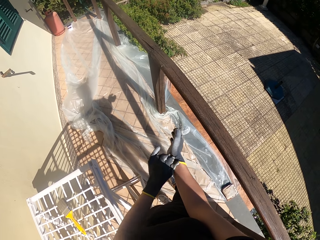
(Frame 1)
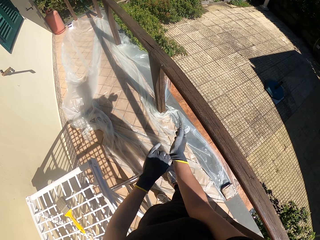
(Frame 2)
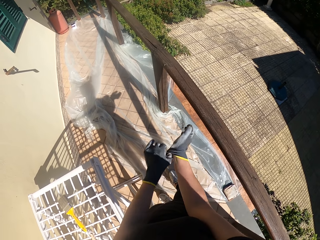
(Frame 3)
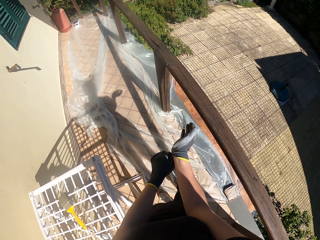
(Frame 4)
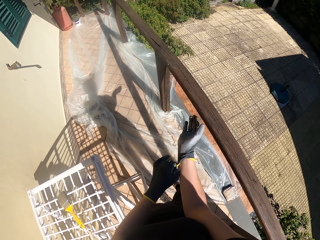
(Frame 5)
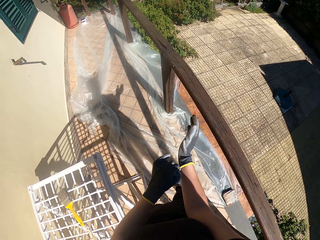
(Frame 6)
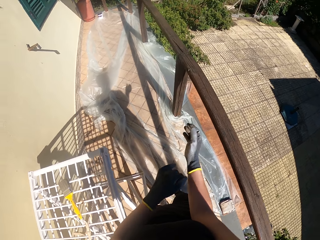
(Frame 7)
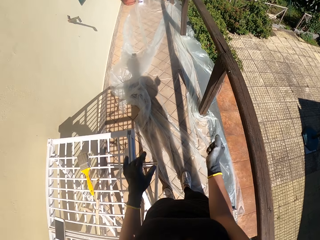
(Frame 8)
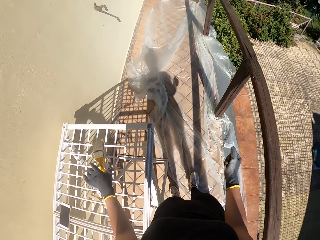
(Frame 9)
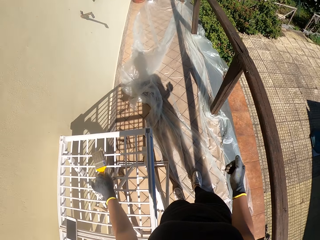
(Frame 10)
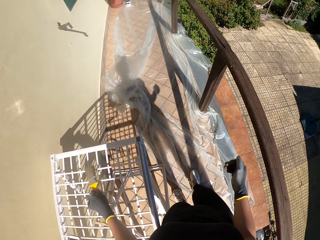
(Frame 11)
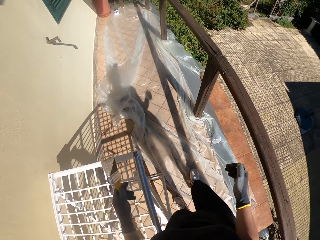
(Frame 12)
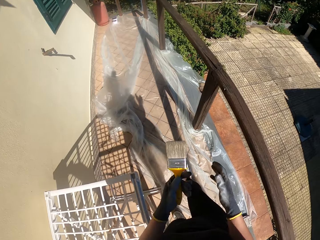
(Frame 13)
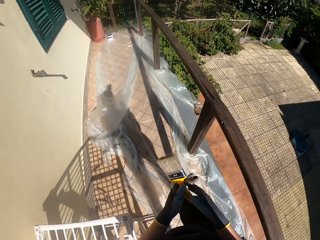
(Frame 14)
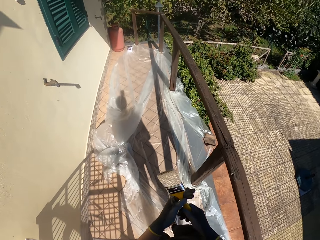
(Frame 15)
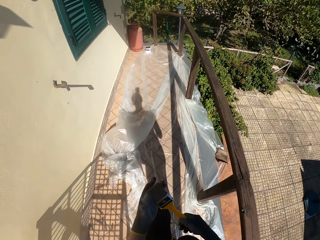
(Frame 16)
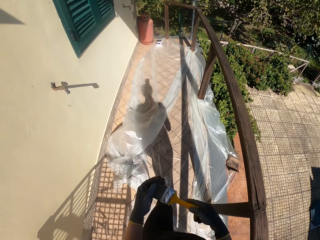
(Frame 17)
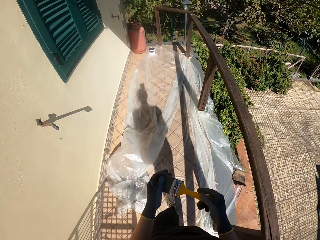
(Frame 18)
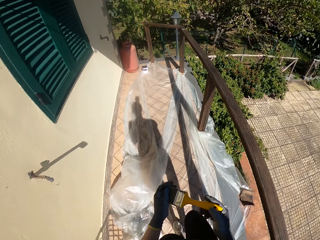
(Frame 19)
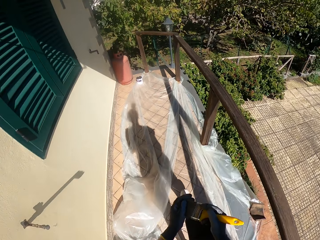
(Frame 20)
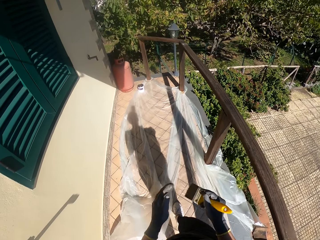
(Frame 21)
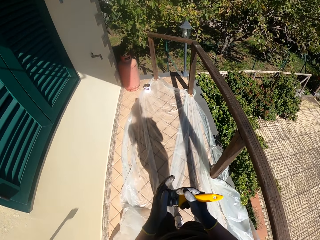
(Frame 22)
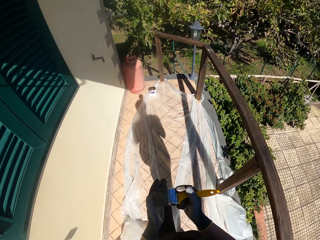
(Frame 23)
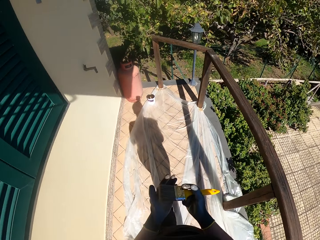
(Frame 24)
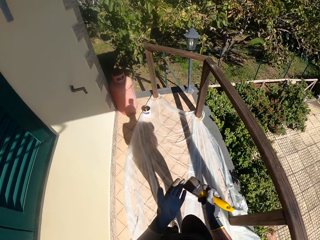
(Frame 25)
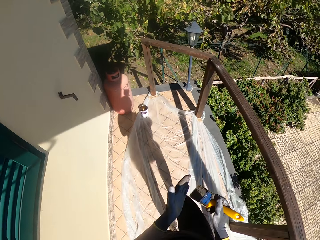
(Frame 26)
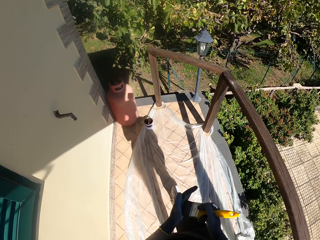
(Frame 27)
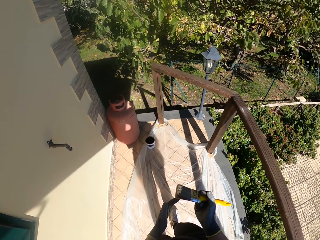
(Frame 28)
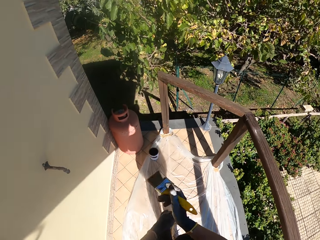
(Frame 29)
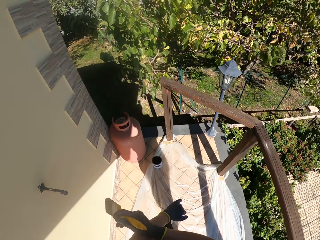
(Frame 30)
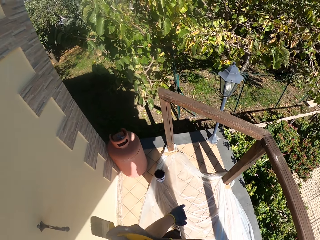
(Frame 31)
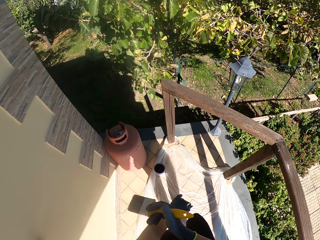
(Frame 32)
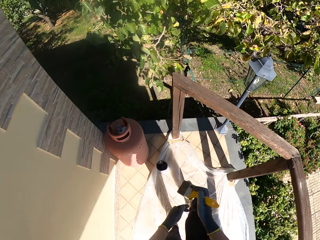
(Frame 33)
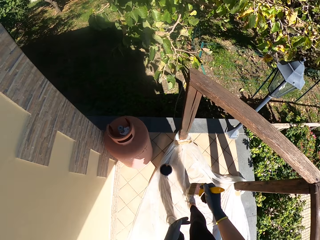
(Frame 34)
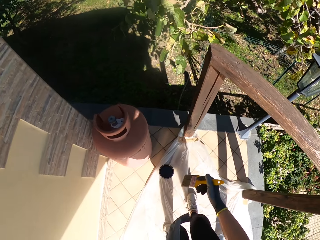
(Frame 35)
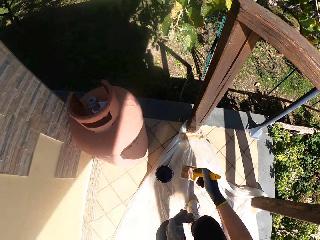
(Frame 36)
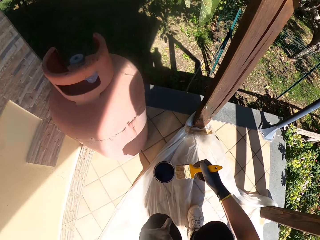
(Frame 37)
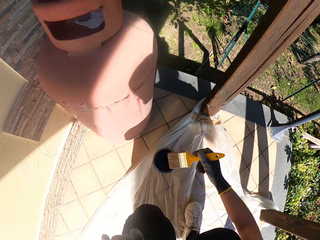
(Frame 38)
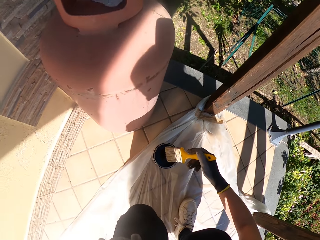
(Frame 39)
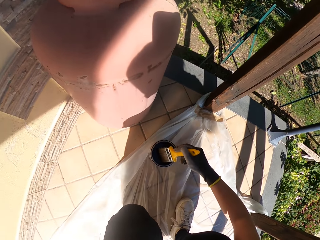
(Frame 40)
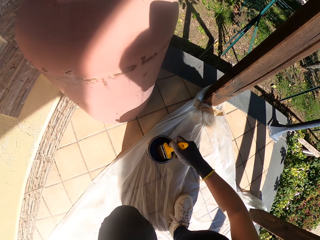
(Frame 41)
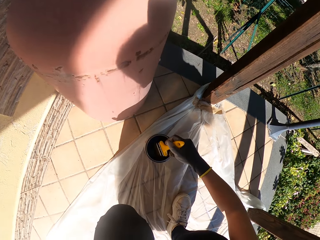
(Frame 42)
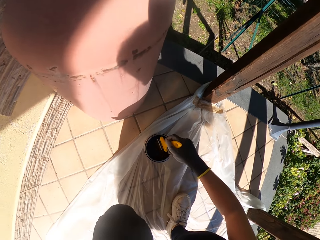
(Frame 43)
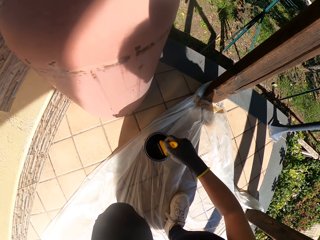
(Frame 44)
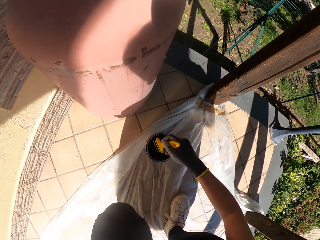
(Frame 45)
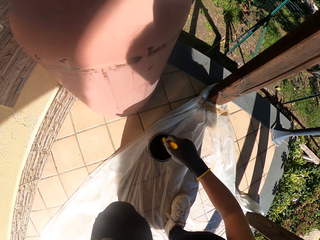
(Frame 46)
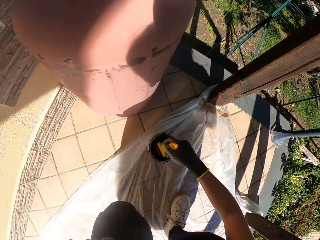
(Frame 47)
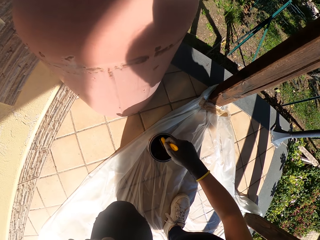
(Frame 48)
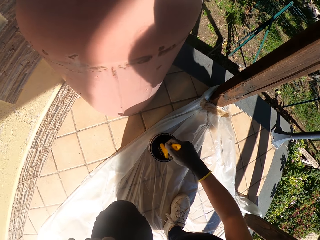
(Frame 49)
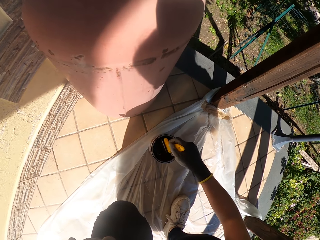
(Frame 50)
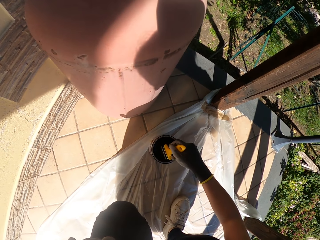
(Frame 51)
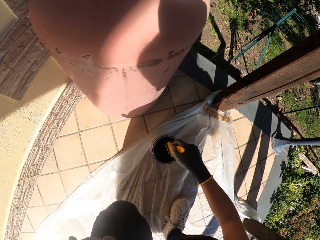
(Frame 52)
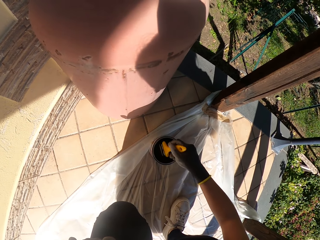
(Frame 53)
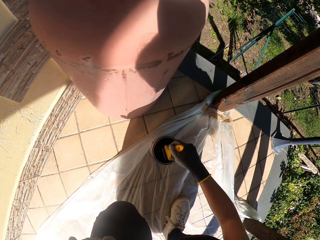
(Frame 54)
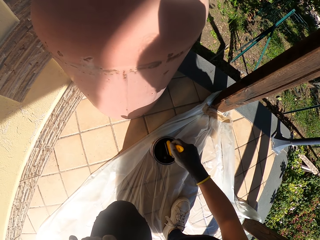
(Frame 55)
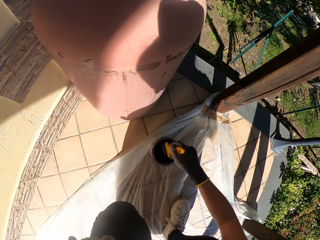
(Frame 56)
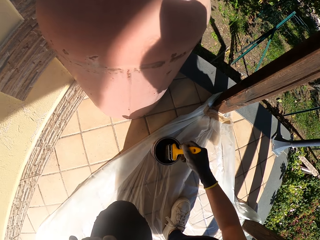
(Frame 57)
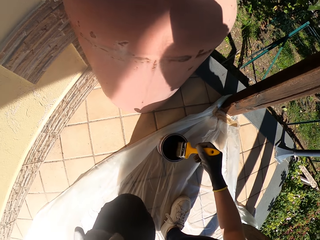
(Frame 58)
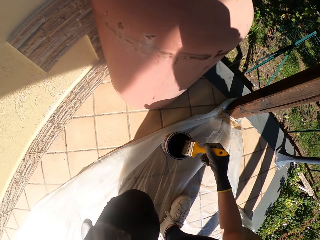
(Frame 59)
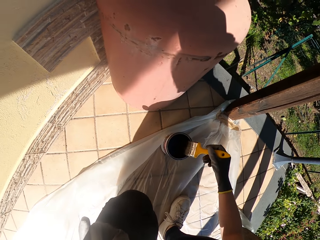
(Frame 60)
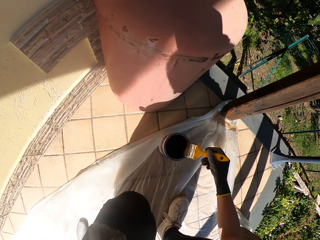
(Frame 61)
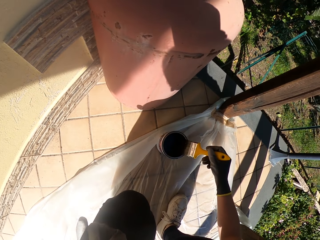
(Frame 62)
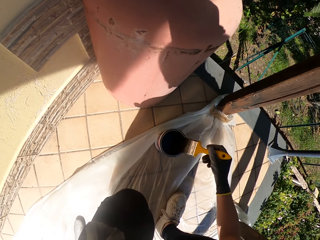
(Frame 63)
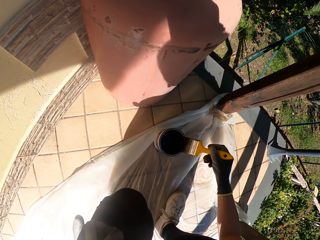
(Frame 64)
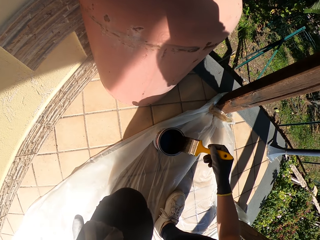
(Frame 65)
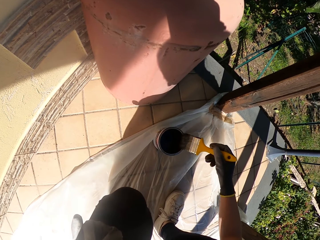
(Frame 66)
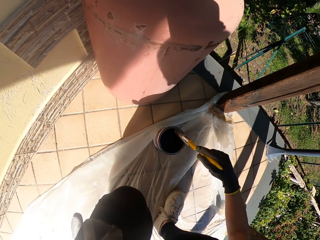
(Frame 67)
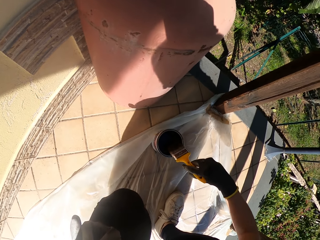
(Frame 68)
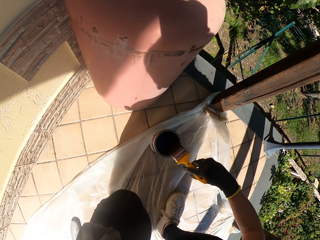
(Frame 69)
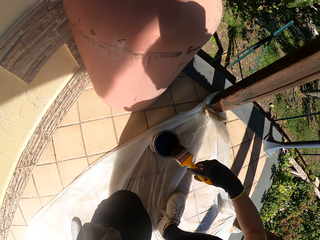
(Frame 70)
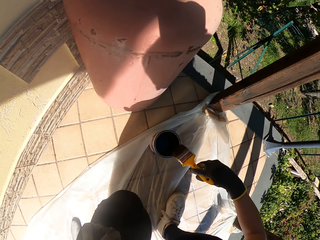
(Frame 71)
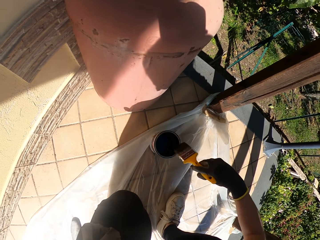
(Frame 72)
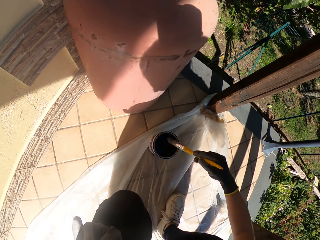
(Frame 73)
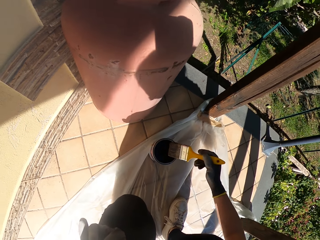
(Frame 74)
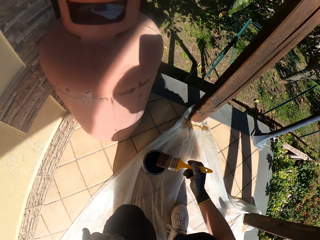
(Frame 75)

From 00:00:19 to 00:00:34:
The camera wearer picks up a paint glove or brush. He walks towards the paint can. He holds the brush with both hands and walks away from the mesh patio table. He holds the brush with one hand. He brushes his hand. He scratches his hand. He bends beside the wood. He dips the paint brush in the paint can. He stirs the paint in the can with the paint brush. He wipes the paint brush at the edge of the paint can.

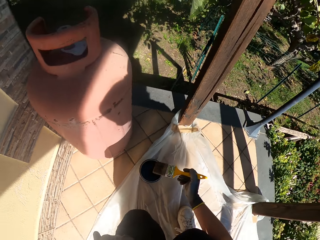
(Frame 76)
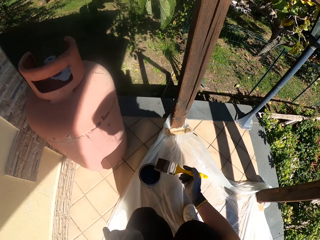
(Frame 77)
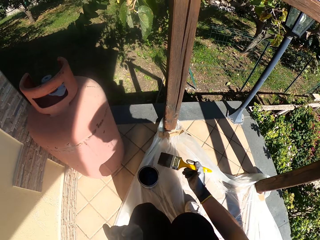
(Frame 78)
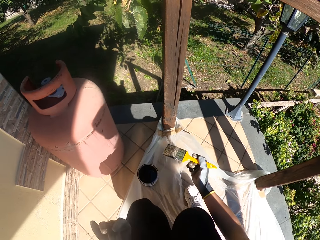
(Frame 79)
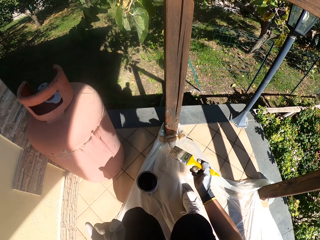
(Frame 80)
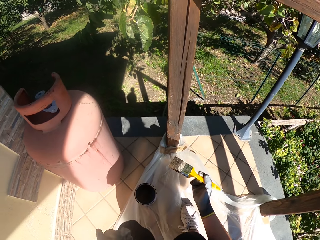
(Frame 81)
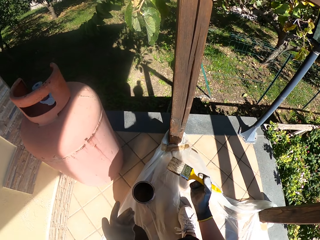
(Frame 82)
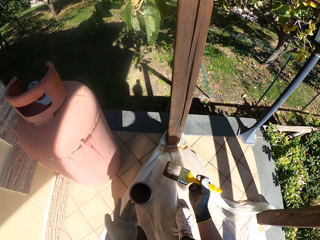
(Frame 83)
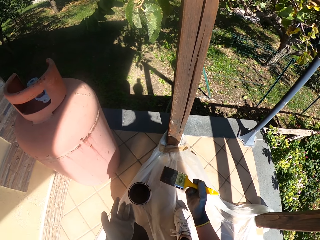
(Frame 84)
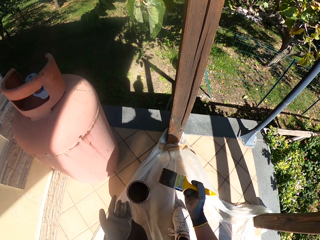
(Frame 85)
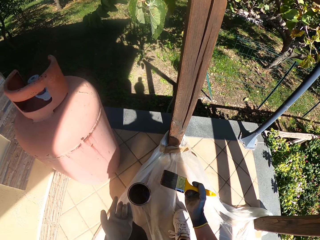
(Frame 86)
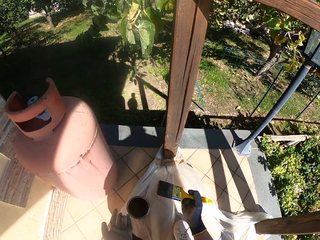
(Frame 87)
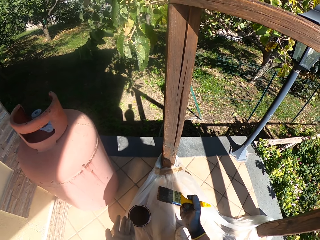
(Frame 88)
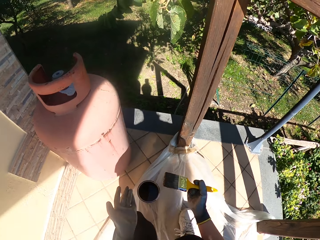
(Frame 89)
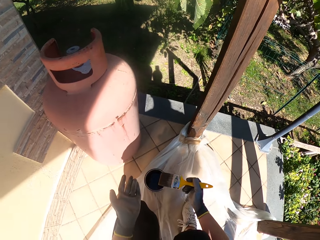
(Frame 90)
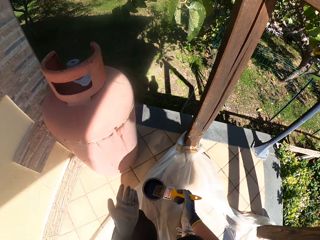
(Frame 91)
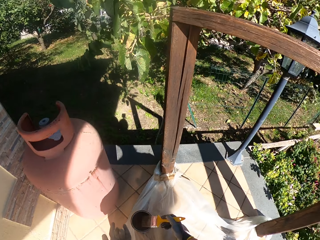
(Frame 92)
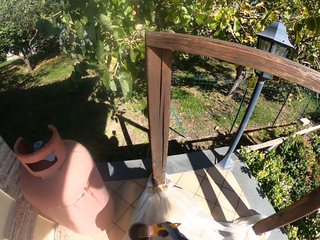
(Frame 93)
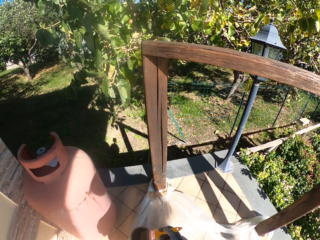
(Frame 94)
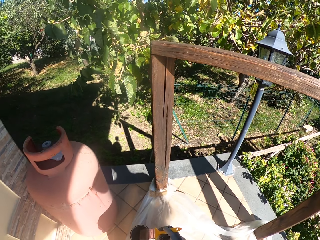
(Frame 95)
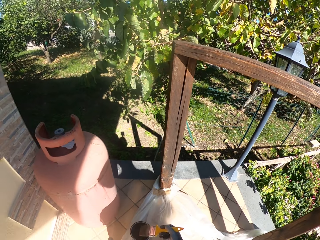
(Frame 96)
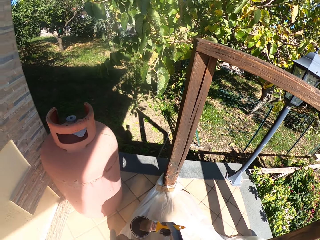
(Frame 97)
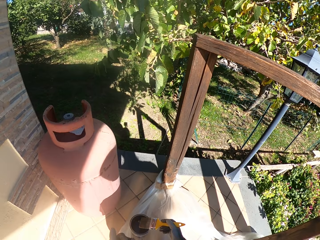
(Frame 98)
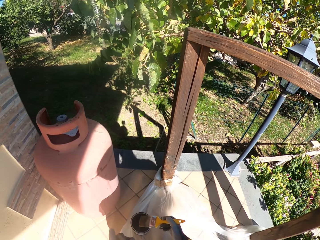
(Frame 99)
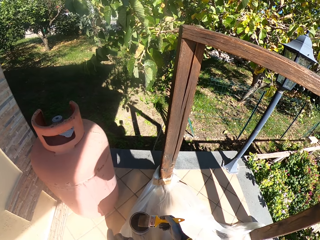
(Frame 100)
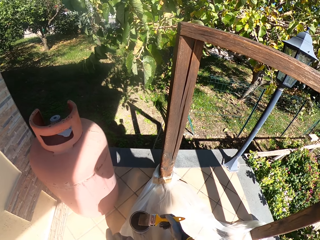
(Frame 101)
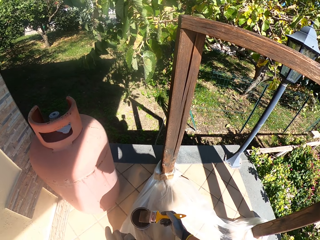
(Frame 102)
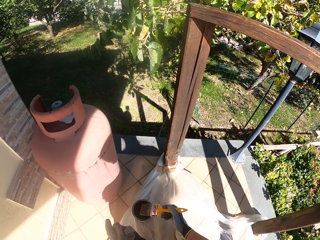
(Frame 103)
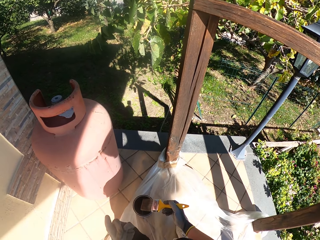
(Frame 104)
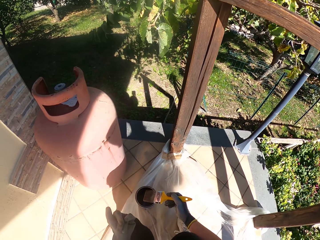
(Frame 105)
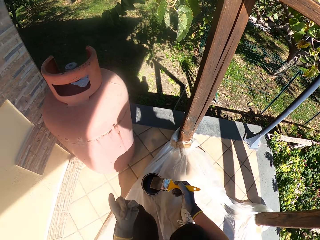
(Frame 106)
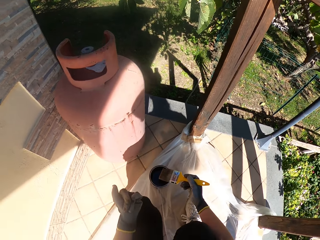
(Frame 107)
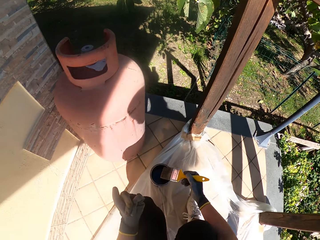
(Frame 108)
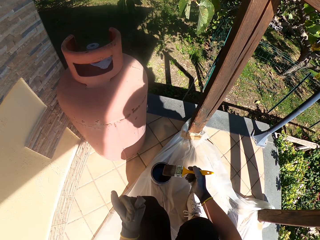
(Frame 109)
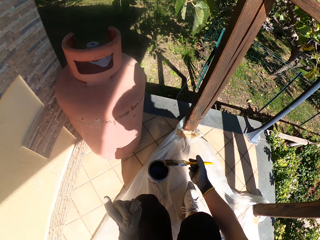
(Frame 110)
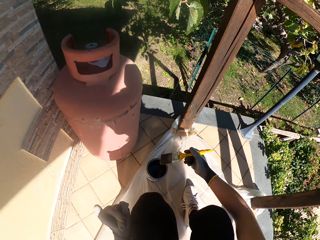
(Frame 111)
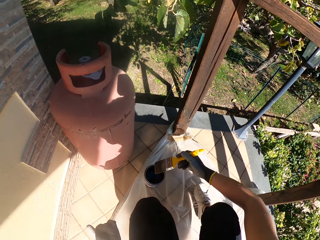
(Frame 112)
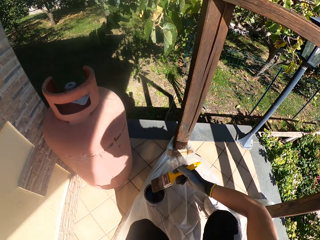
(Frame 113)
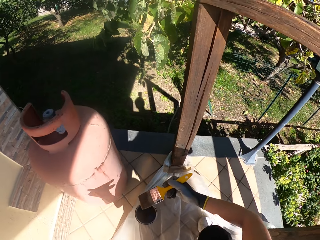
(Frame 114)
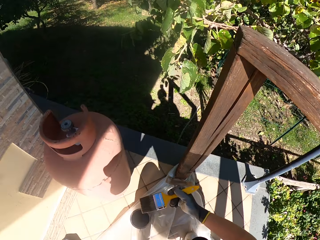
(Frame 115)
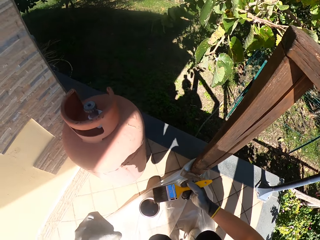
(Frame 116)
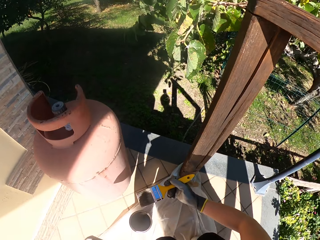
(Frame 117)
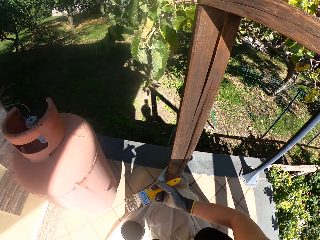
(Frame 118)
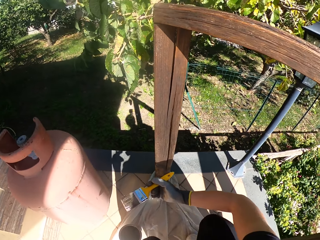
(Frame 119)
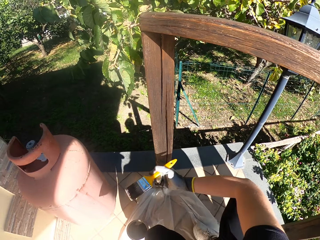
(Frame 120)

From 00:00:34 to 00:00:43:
The camera wearer moves towards the wood.
